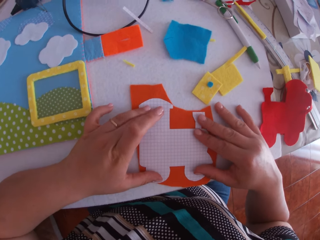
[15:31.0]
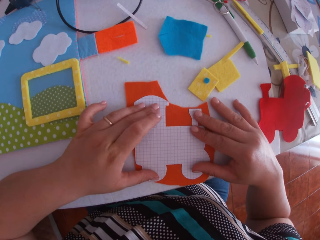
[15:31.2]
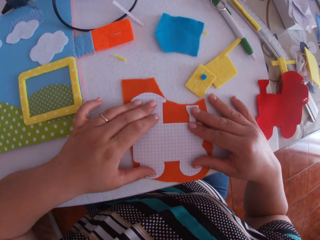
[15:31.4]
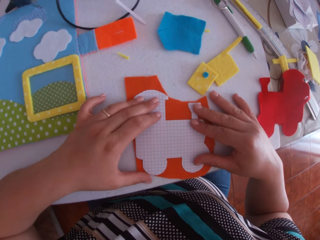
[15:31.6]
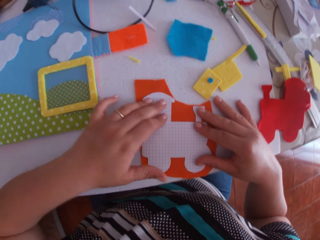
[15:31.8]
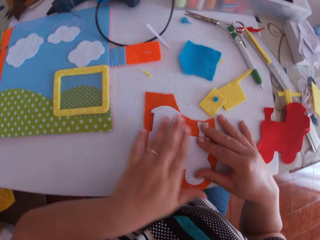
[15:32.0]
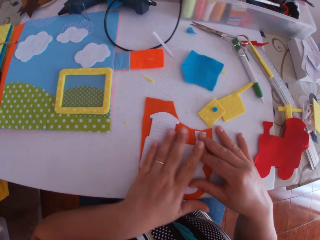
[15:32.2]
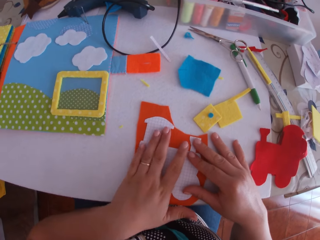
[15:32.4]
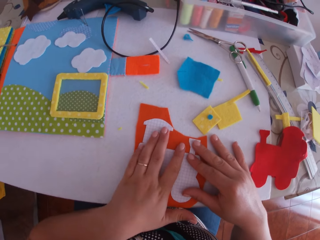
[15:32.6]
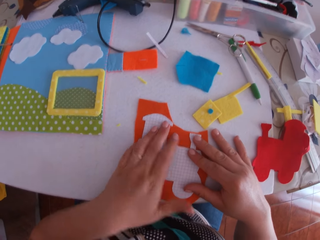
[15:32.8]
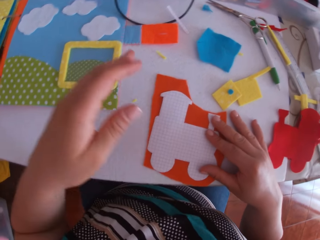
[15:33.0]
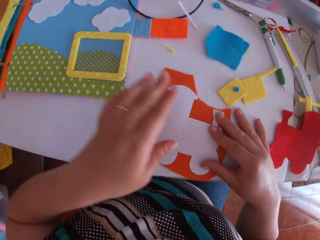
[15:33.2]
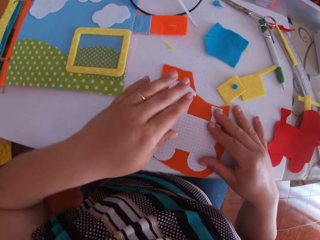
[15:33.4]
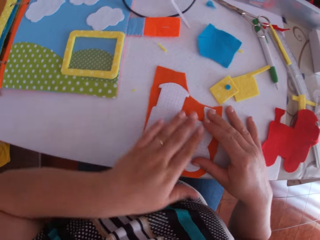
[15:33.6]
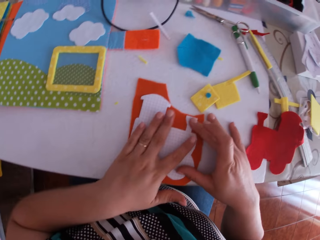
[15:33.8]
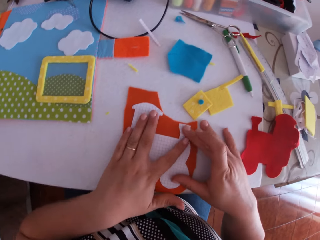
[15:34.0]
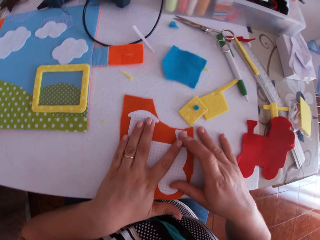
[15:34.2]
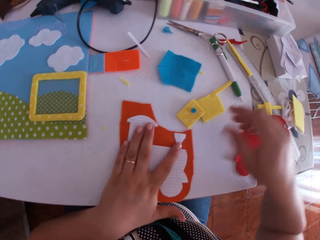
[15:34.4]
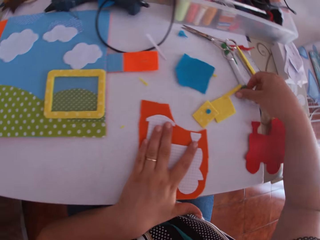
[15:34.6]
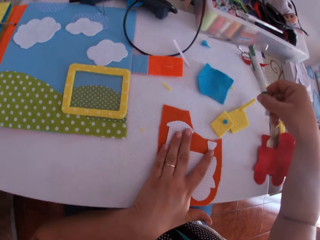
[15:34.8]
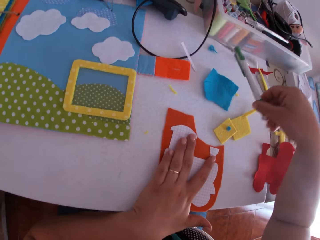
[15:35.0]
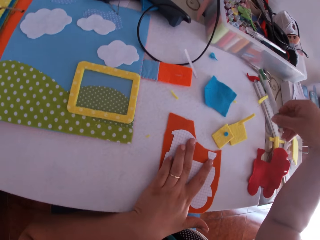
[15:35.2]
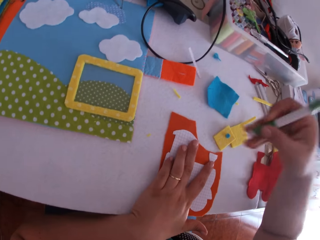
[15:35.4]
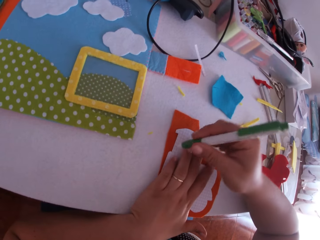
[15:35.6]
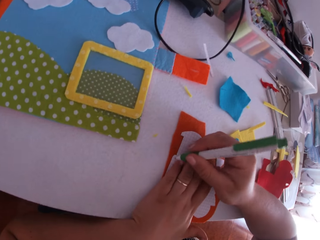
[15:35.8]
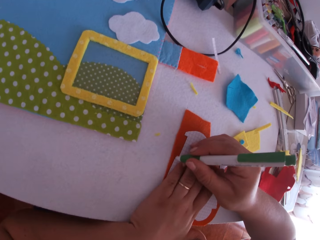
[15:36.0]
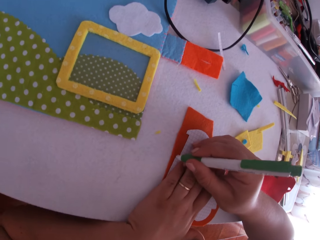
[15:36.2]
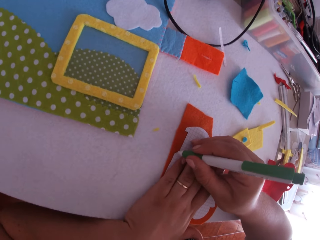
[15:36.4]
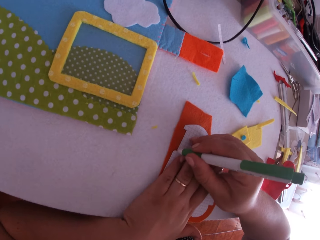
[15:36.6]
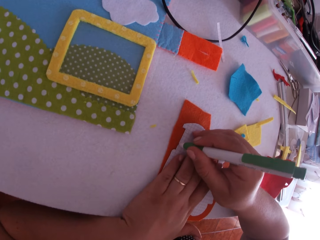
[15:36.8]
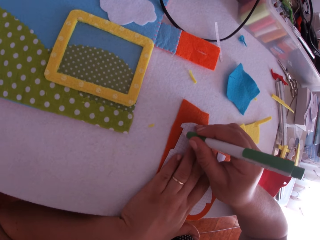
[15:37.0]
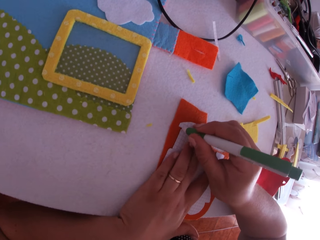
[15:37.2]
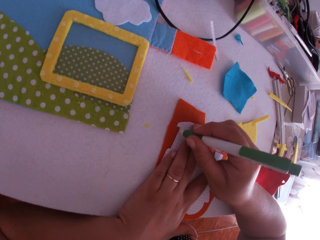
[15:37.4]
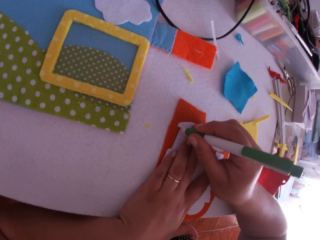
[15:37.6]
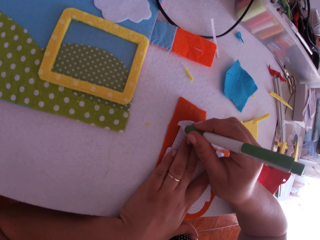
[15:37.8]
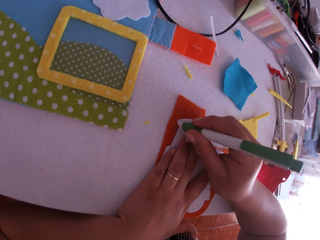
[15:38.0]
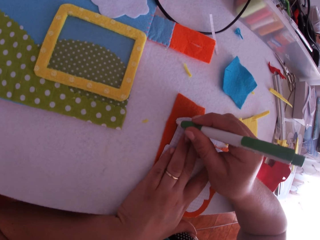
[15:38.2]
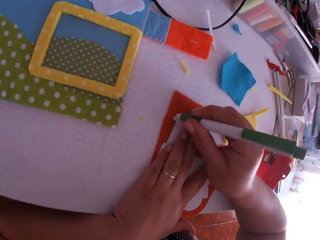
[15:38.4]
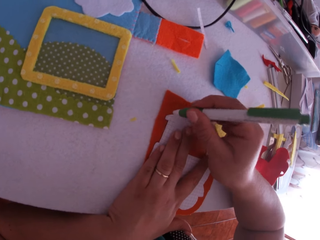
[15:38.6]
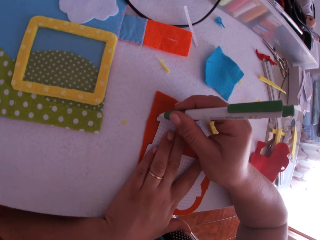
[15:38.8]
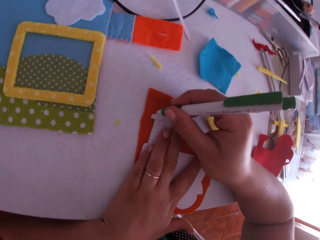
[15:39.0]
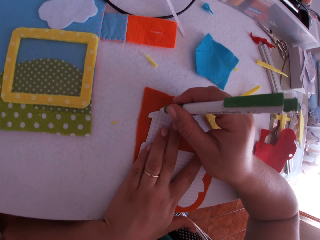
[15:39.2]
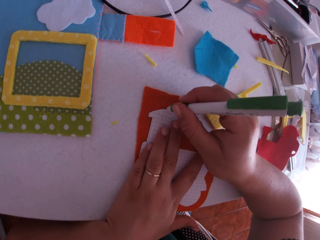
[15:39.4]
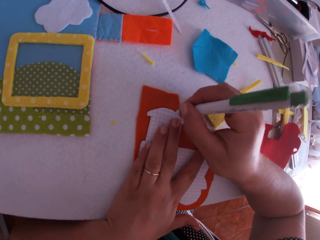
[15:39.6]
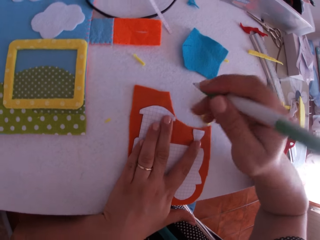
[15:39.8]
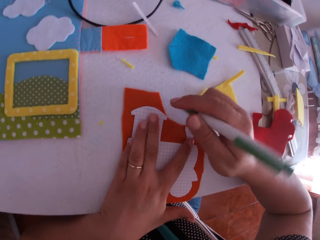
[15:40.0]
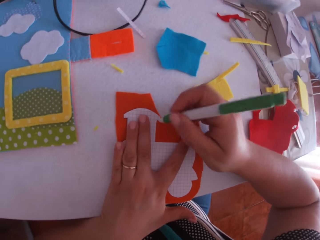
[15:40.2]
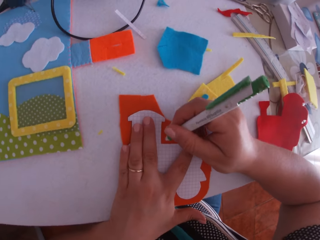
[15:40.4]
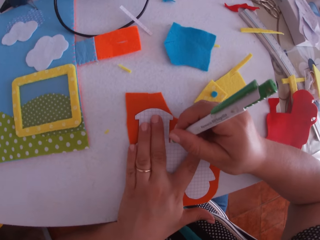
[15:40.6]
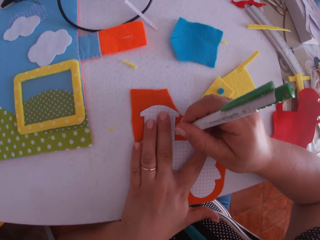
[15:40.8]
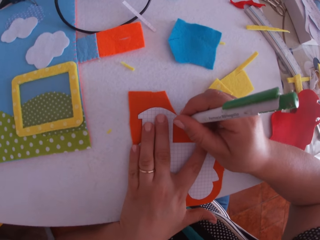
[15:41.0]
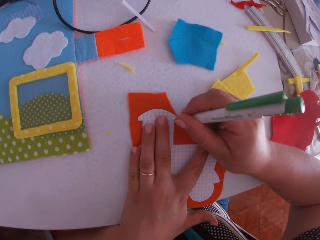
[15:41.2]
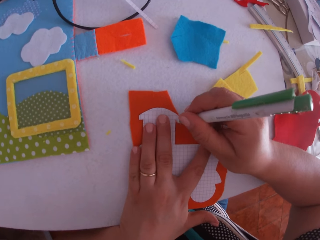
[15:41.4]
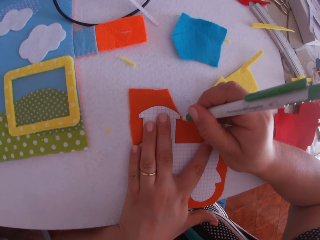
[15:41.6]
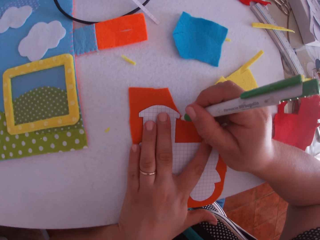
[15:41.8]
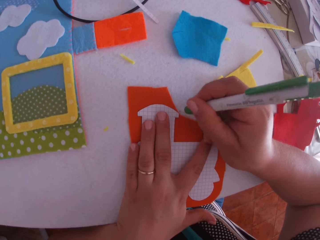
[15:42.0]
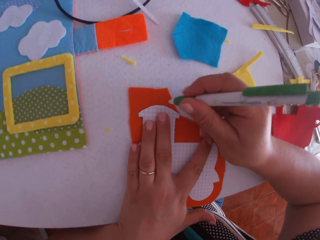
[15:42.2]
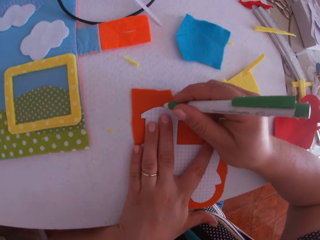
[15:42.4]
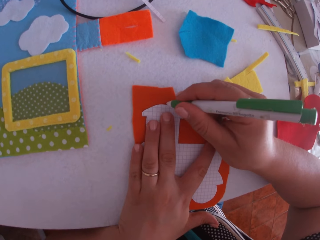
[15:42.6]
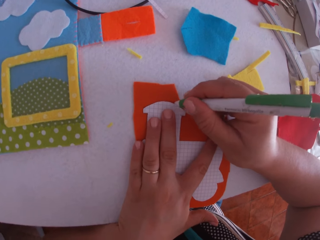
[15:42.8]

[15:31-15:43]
The camera wearer touches the paper train craft. She swings her hand. She touches the paper train craft. She swings her hand. She picks up a pen on the table with her right hand. She traces the white cardboard or felt materials with the pen in her right hand.

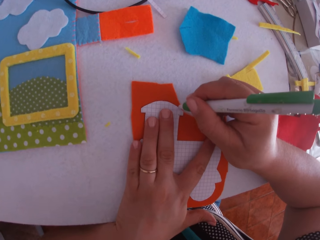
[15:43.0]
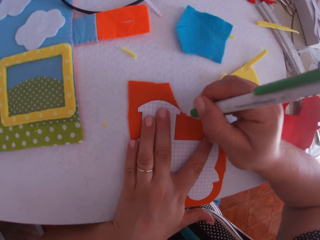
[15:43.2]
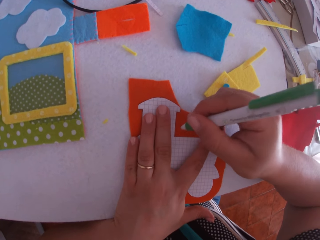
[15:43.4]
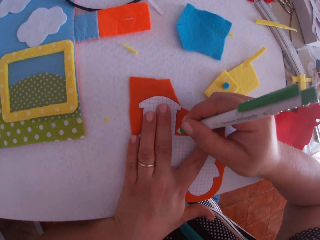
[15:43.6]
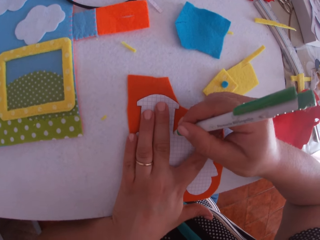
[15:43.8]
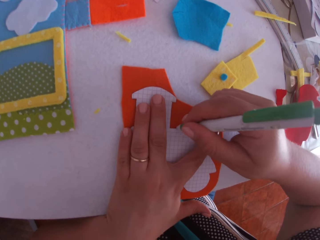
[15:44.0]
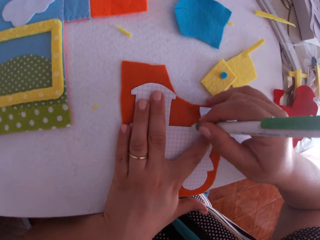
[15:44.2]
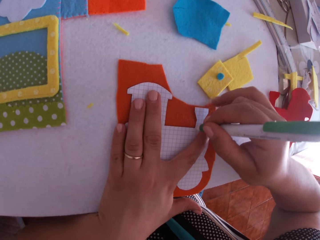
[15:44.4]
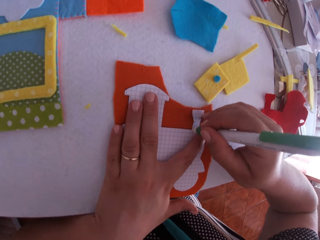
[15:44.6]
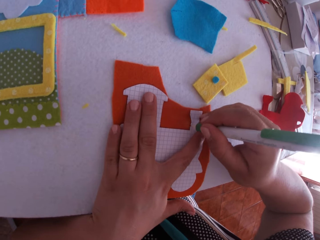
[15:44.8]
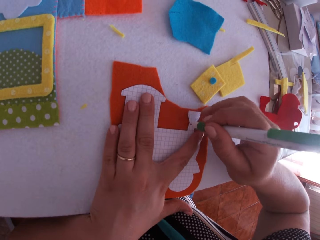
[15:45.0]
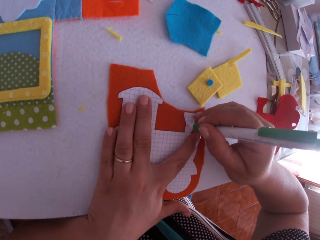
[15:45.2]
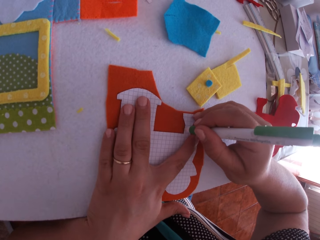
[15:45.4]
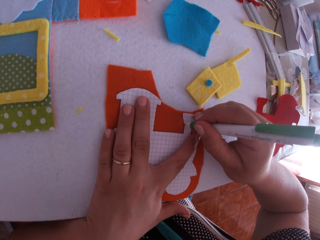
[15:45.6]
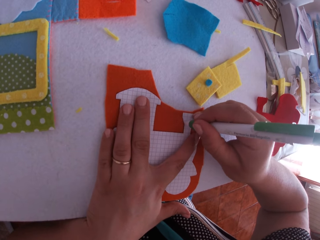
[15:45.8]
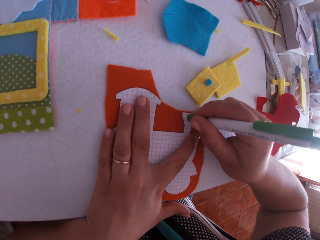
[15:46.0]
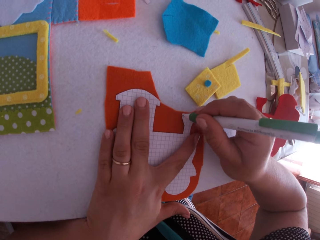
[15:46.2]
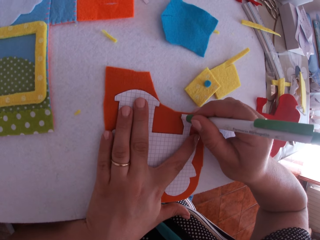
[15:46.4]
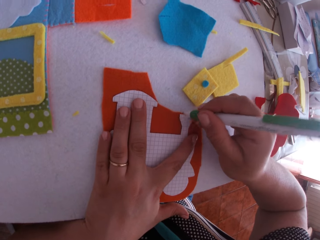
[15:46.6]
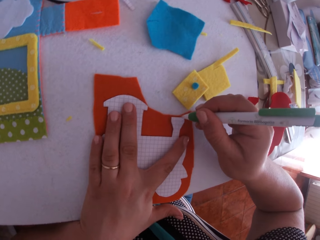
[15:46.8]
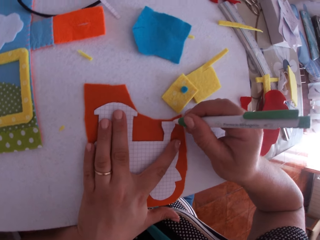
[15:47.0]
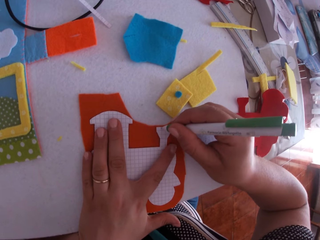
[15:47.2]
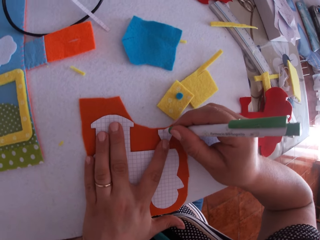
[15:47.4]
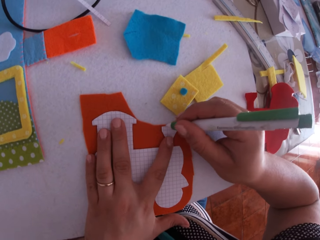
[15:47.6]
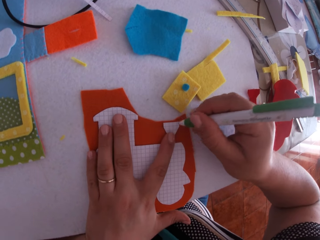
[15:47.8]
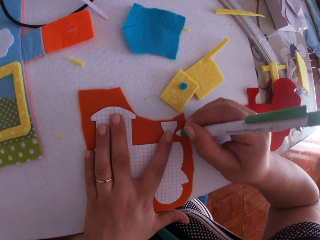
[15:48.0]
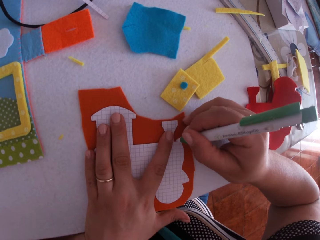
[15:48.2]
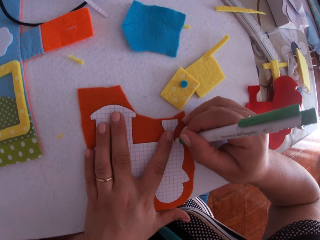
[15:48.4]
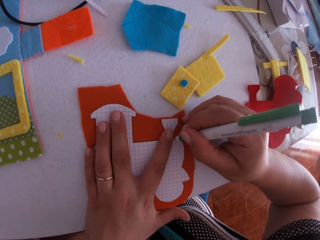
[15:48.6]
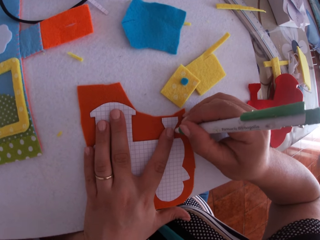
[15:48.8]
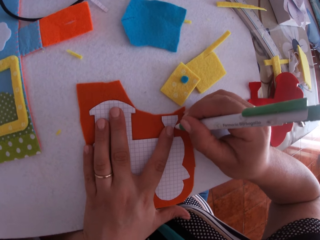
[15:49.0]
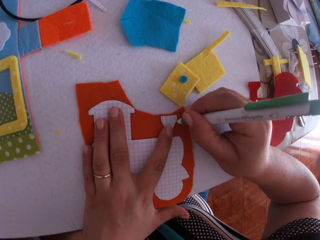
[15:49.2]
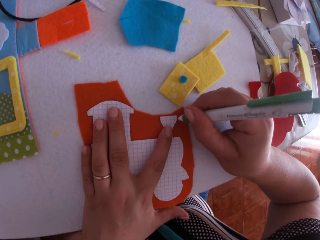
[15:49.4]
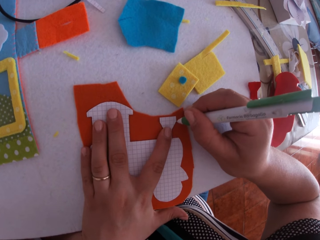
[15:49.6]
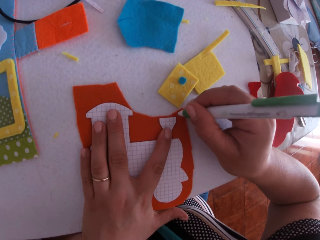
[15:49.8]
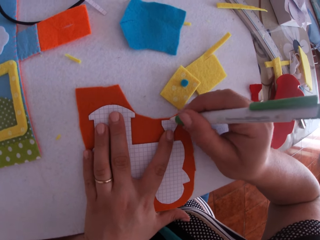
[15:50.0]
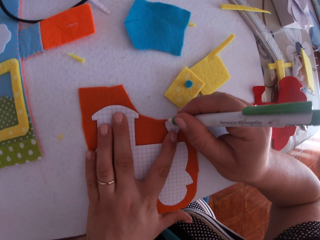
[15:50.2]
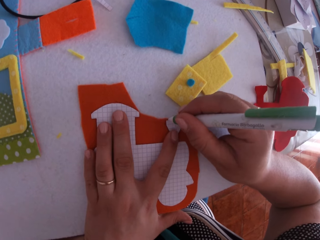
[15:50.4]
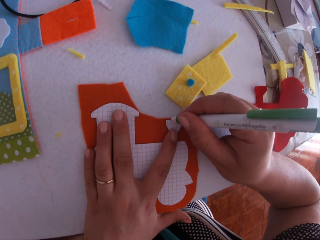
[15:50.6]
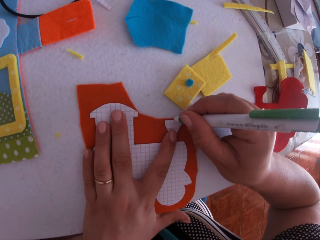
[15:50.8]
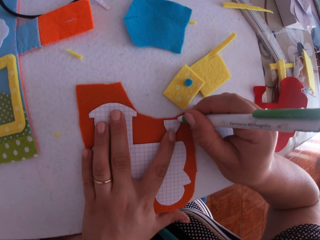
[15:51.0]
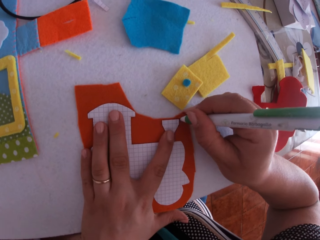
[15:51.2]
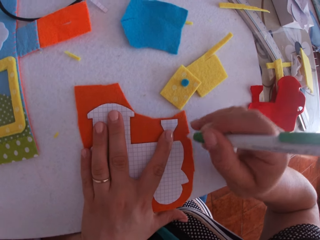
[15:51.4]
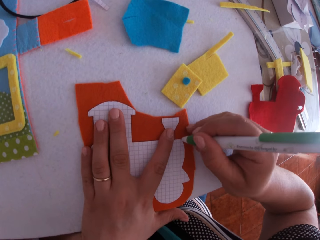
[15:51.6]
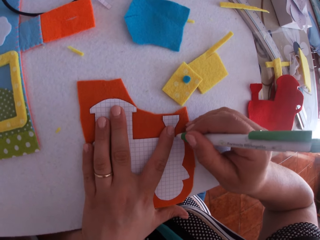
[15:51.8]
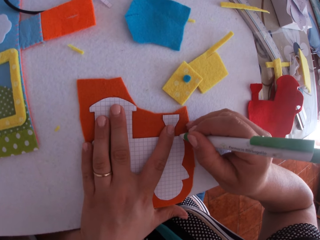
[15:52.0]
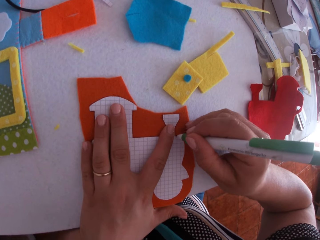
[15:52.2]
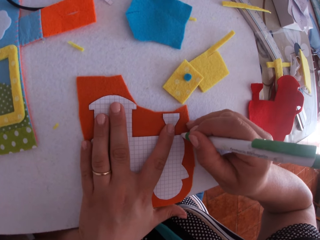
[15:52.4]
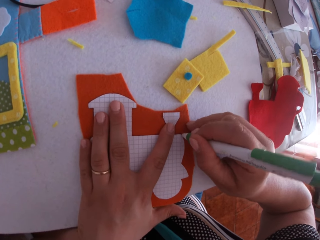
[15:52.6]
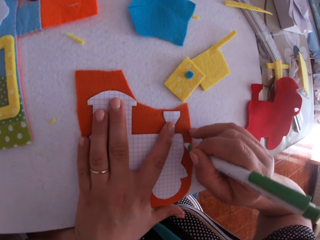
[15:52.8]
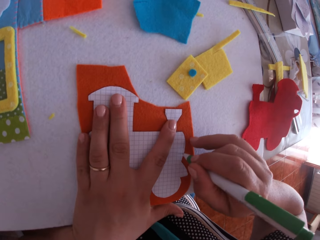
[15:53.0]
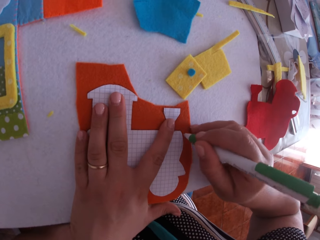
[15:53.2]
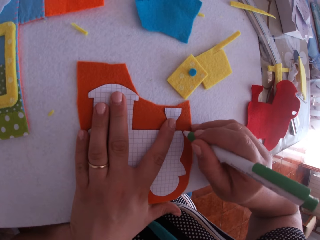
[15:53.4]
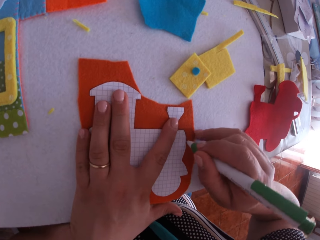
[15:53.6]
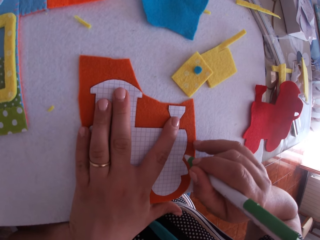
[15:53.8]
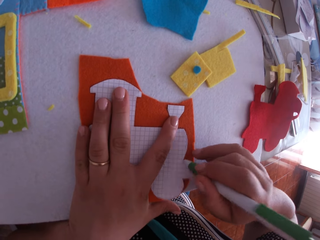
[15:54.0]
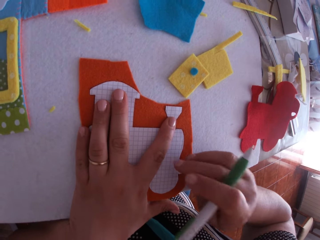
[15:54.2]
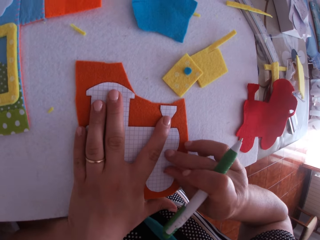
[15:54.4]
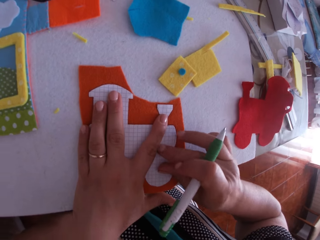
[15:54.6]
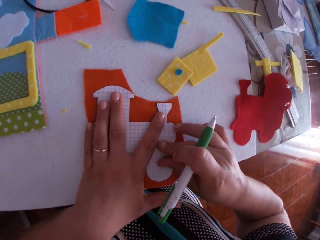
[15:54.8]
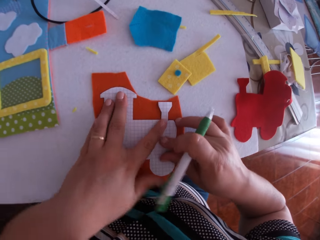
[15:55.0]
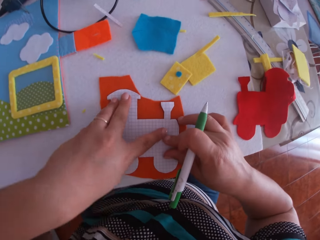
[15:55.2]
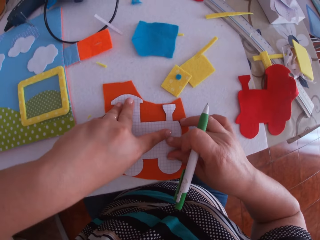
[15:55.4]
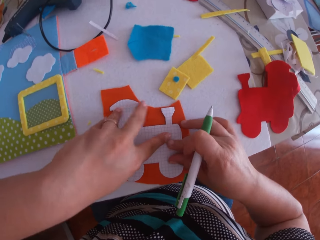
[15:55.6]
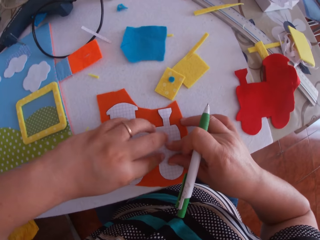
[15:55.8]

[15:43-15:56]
The camera wearer swings a hand. They hold the paper train craft.
